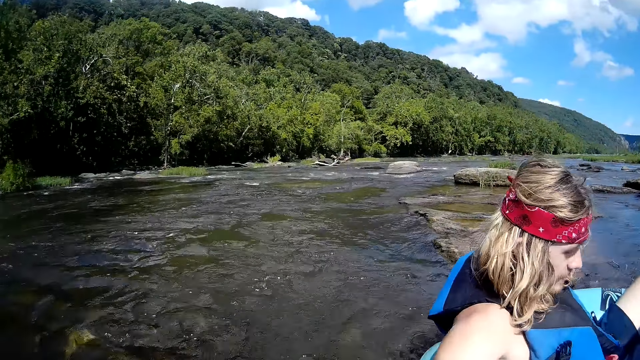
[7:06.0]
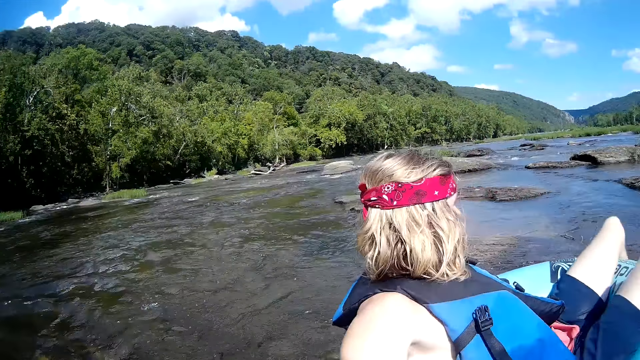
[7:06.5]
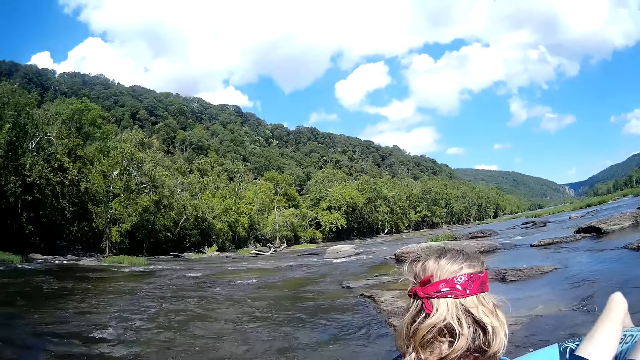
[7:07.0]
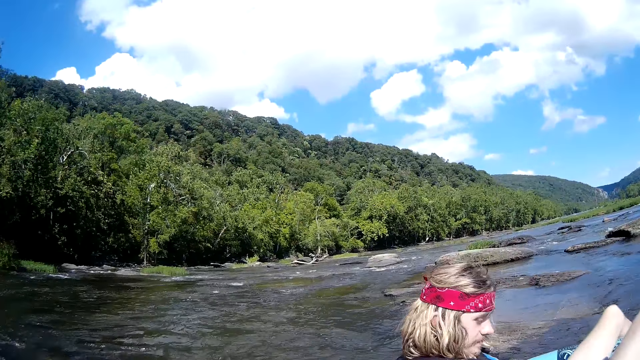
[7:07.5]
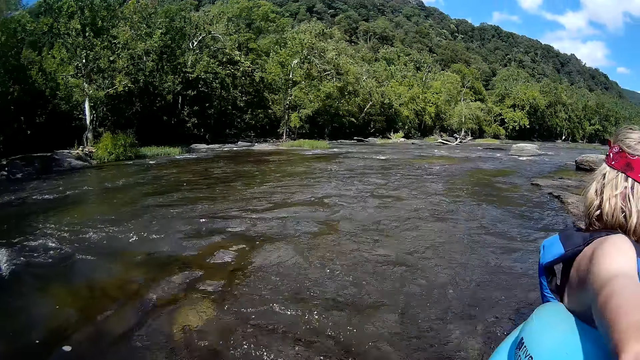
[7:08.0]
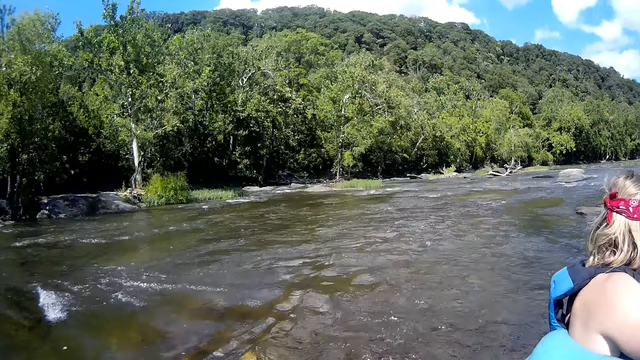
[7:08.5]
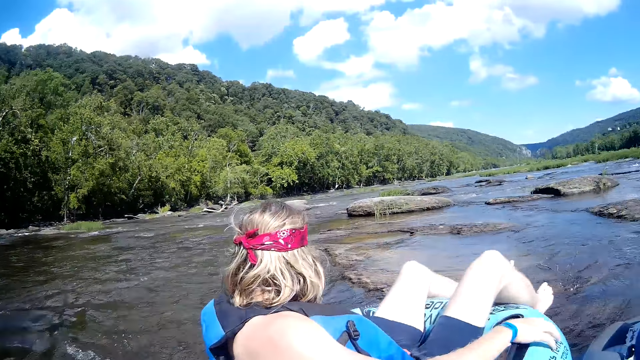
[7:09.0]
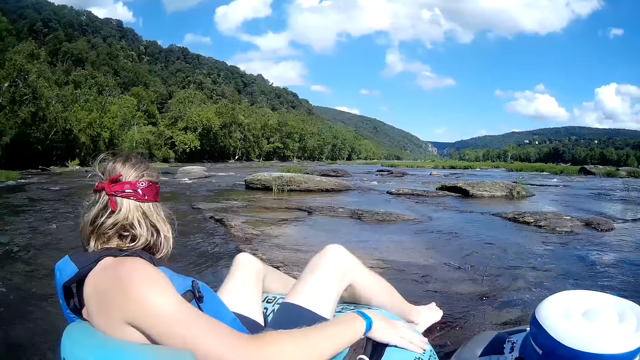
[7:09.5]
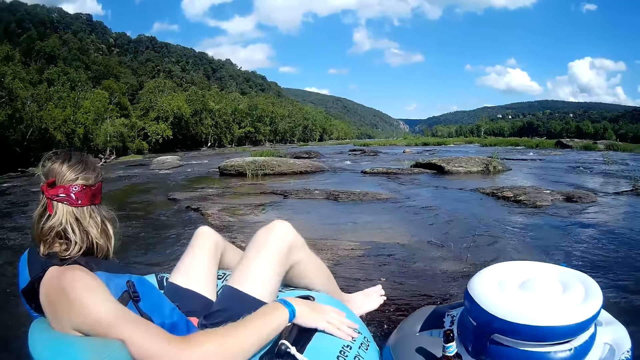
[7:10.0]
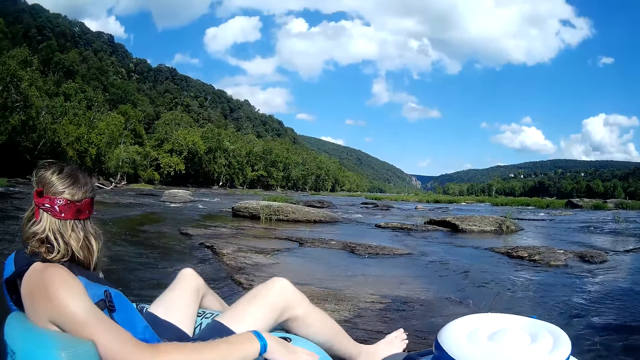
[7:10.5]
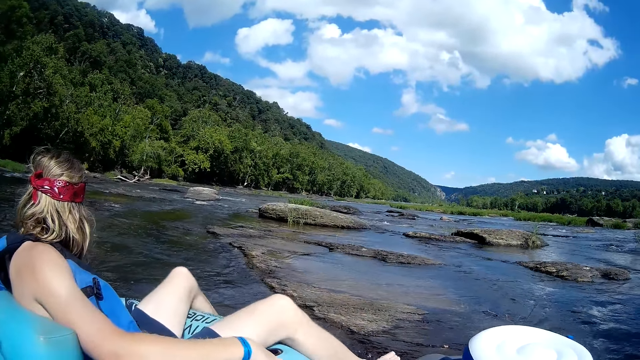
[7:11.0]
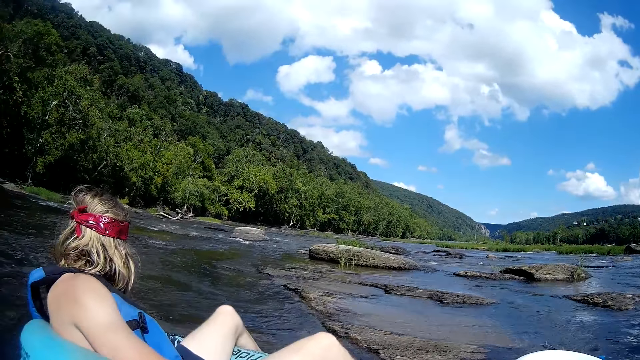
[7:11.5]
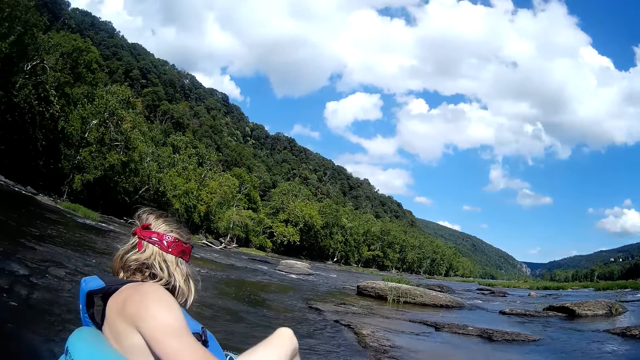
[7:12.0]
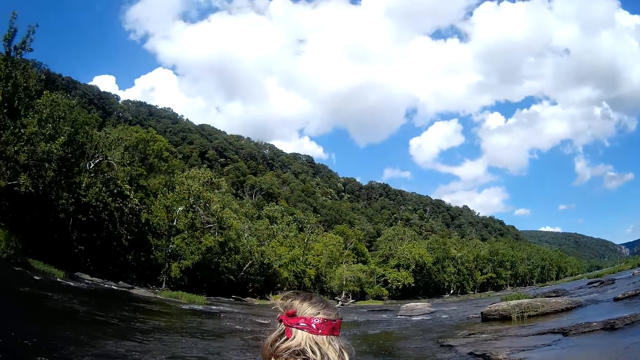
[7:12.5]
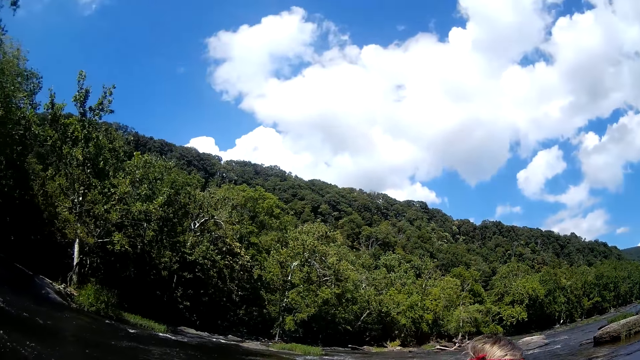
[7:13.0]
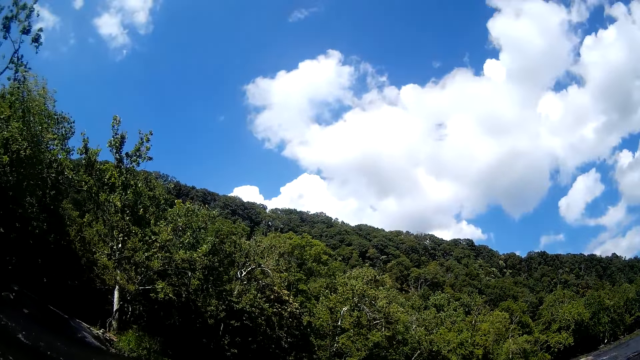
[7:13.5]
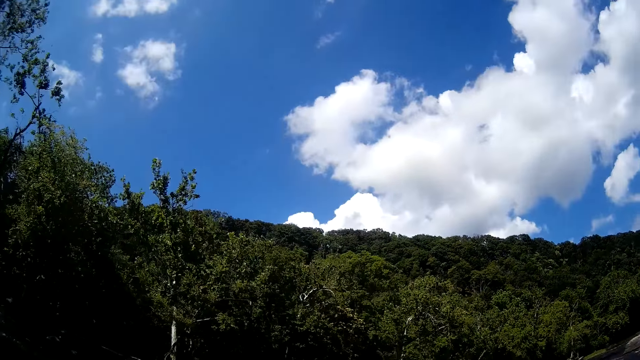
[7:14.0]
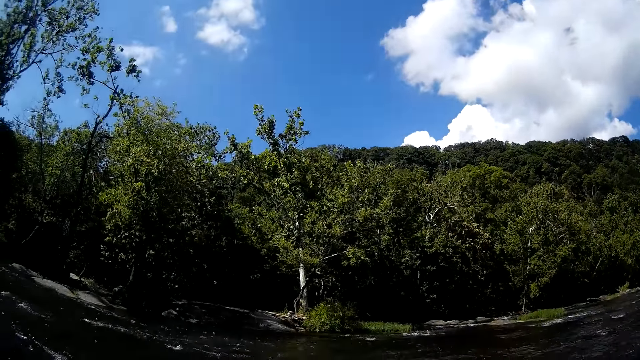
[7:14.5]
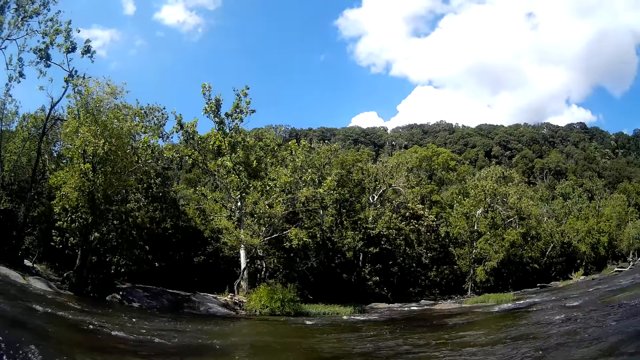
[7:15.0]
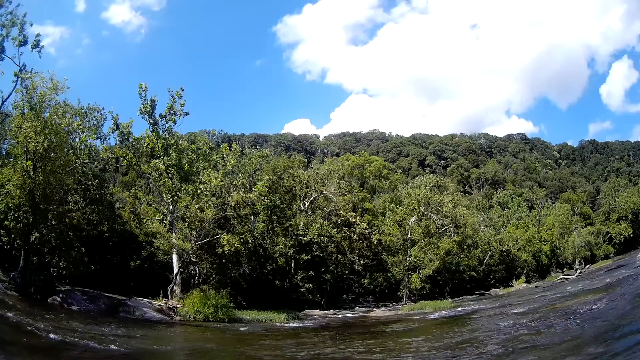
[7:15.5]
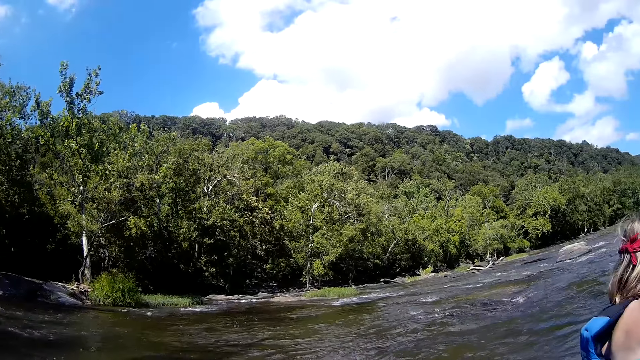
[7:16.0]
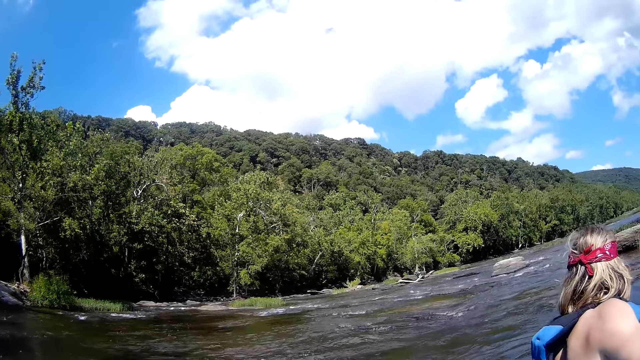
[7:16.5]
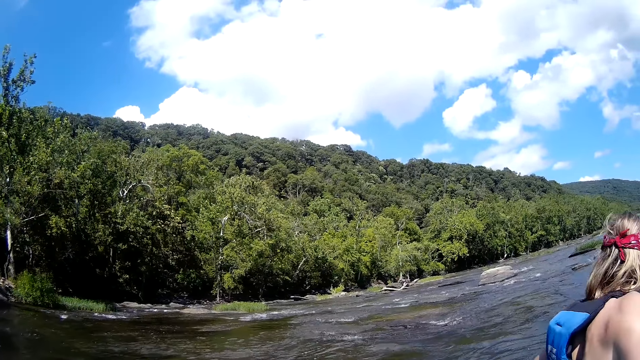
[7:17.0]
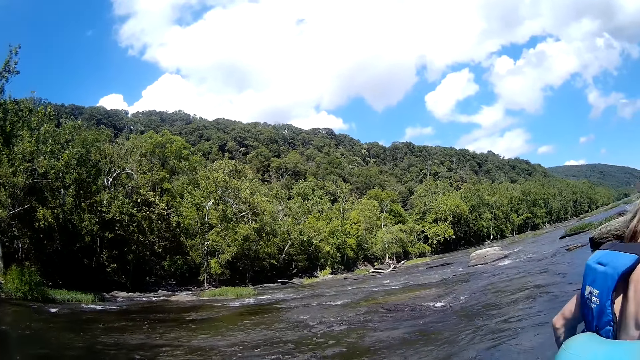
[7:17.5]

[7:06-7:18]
The camera wearer looks around.

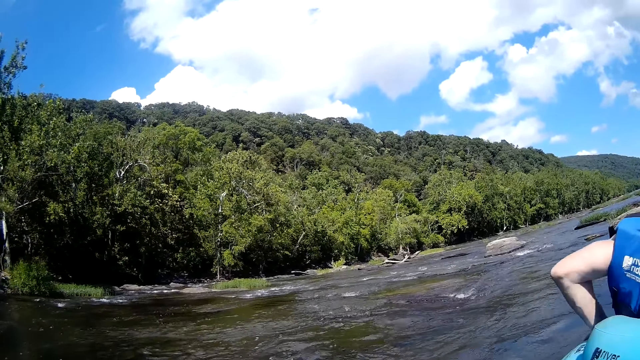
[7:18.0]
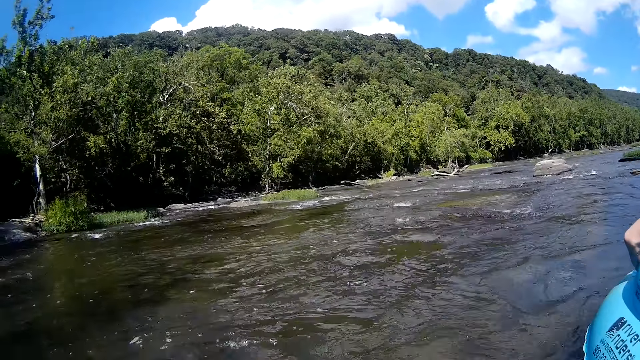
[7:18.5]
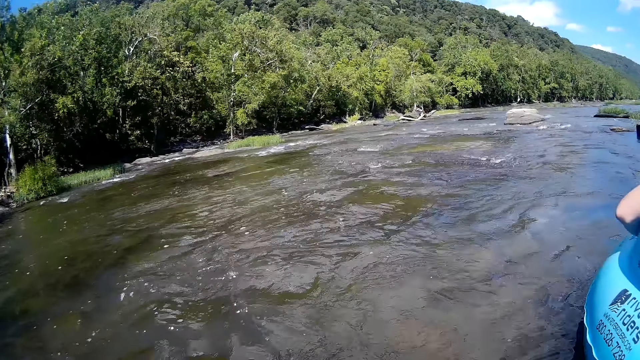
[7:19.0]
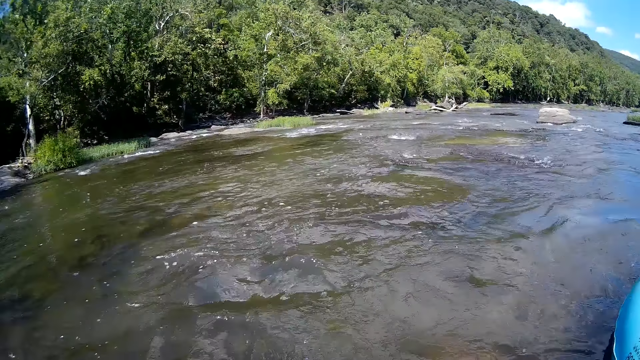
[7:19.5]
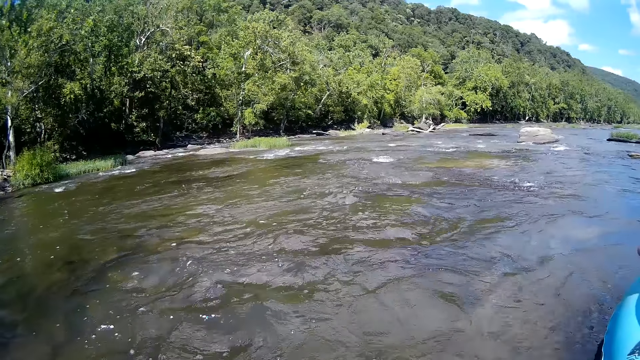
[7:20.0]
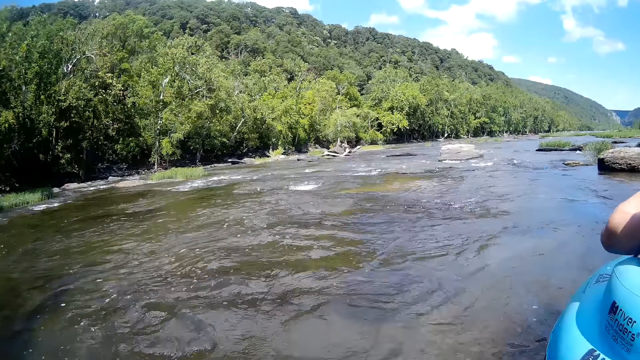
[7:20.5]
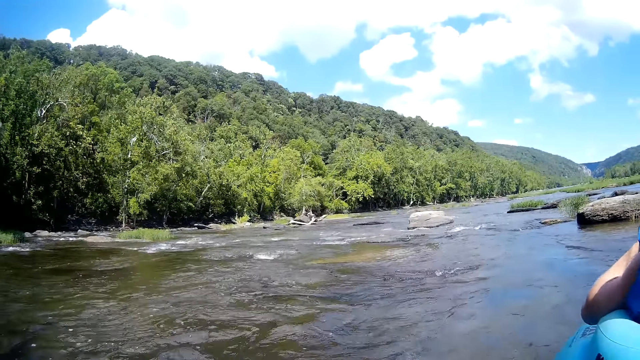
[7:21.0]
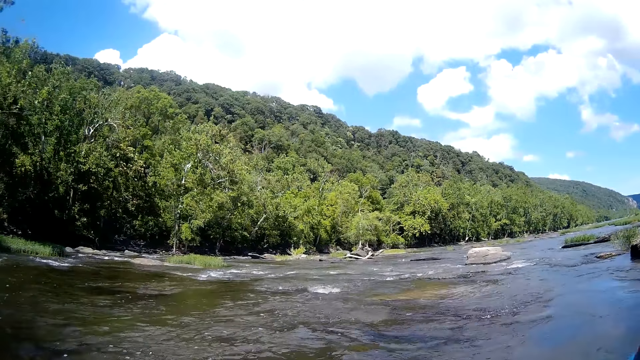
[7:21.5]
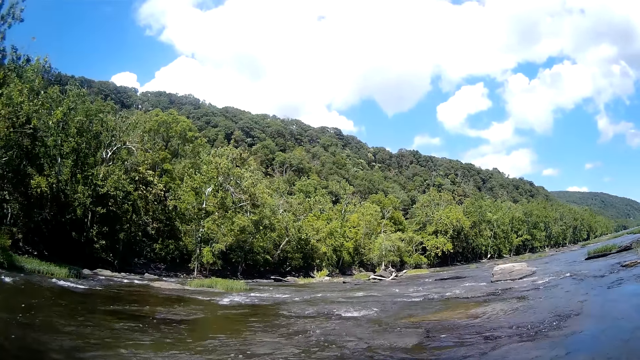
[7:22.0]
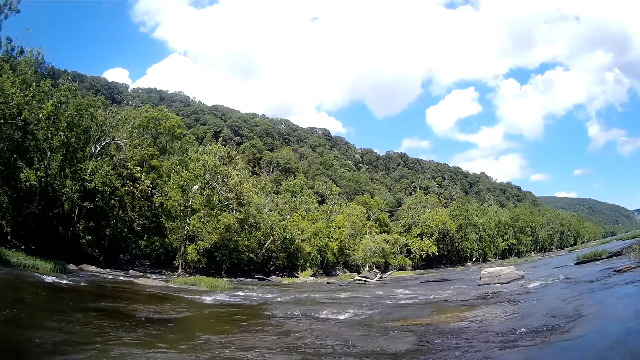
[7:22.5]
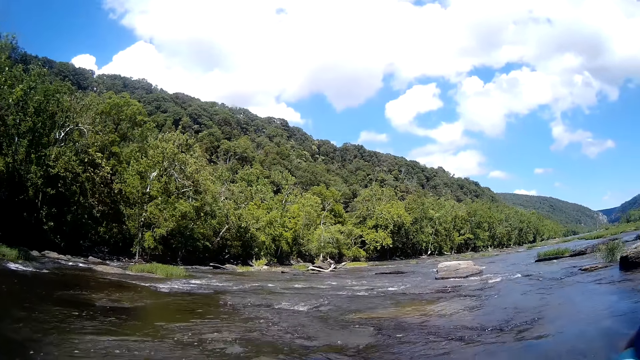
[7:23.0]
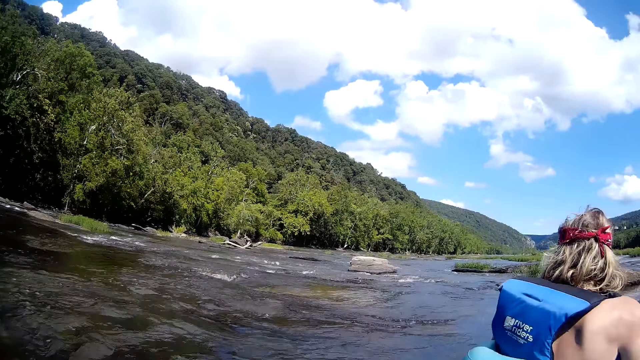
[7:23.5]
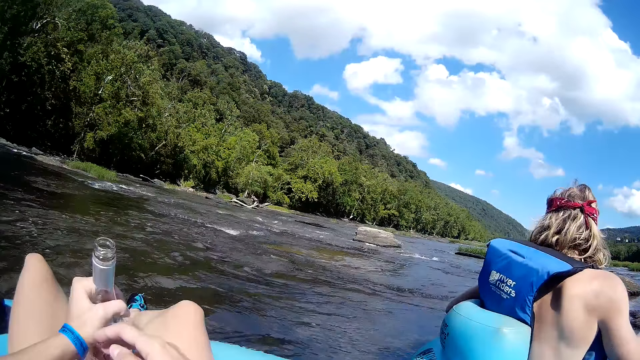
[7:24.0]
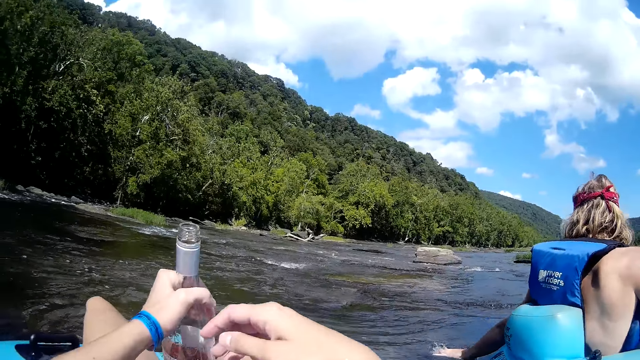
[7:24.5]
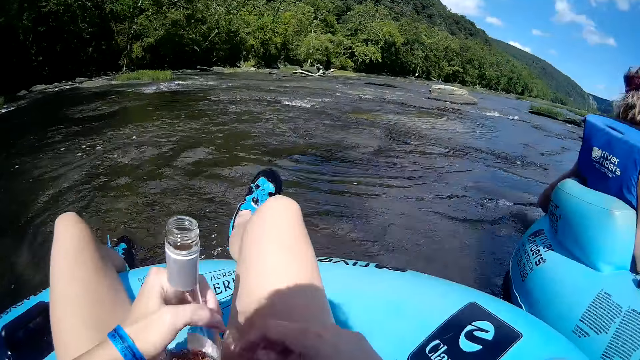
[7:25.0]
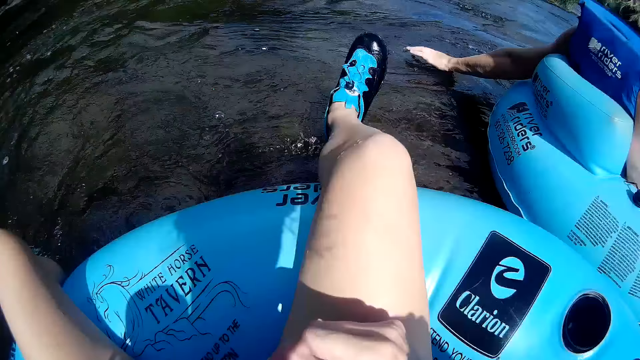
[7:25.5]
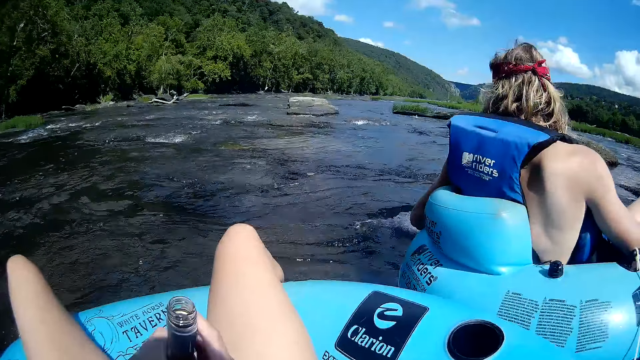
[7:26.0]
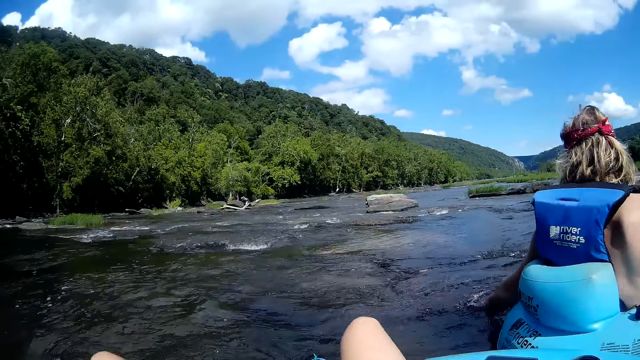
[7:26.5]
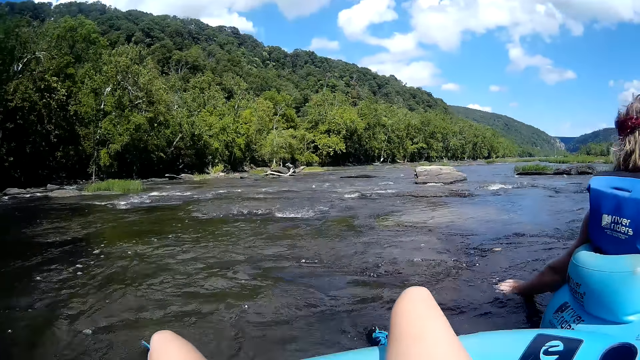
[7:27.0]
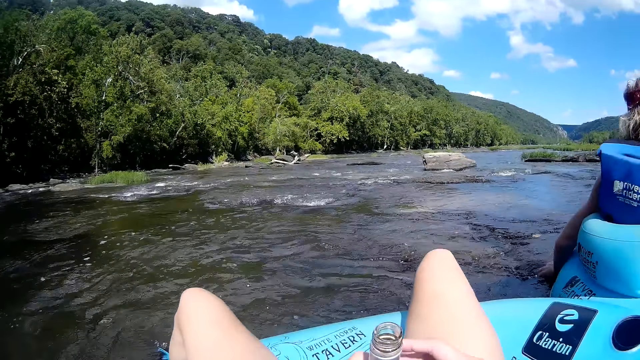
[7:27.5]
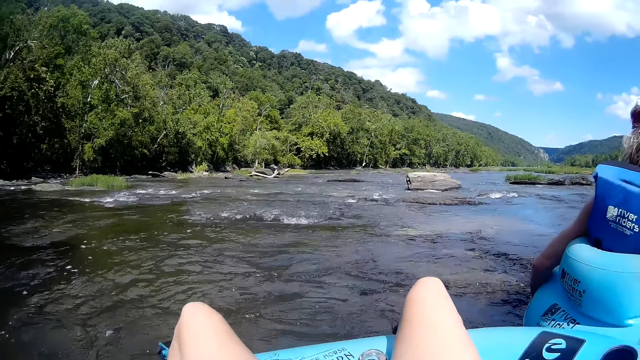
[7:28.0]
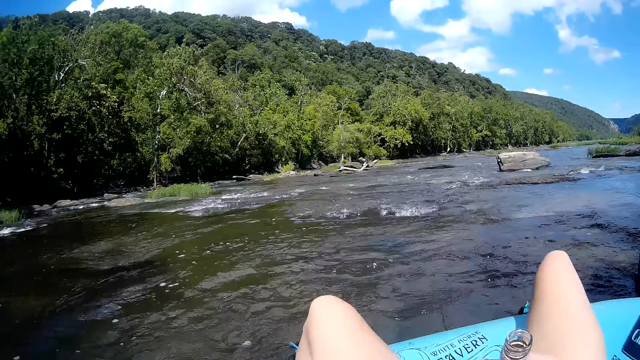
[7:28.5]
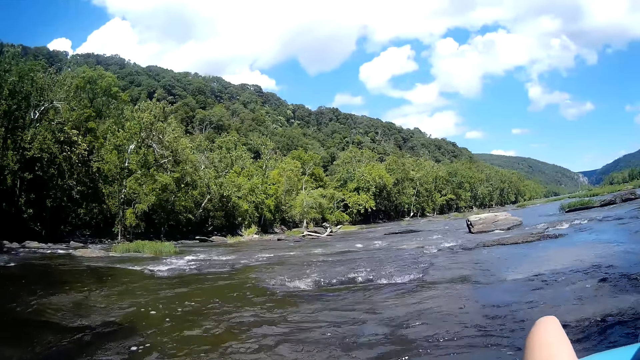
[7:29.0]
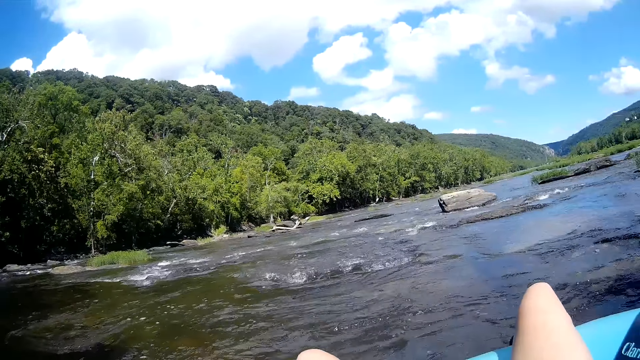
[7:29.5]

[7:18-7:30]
The camera wearer holds the bottle with her left hand. The man puts his left hand on the river.
